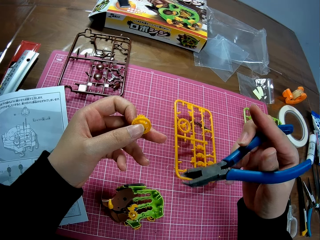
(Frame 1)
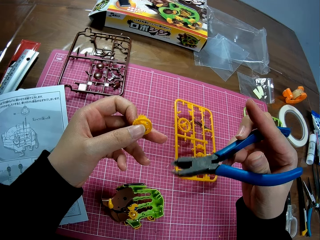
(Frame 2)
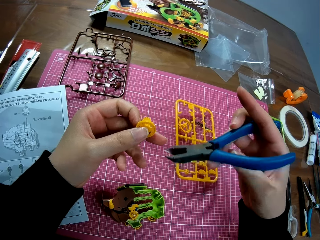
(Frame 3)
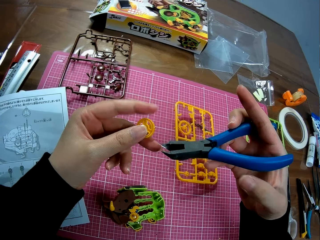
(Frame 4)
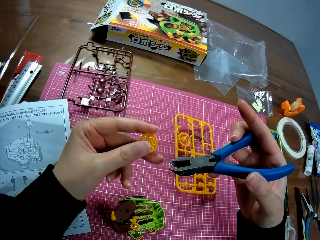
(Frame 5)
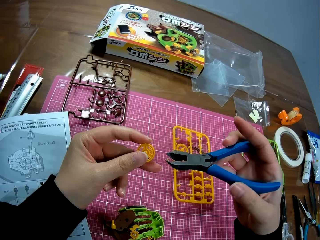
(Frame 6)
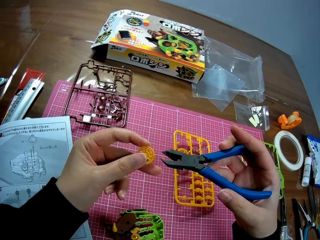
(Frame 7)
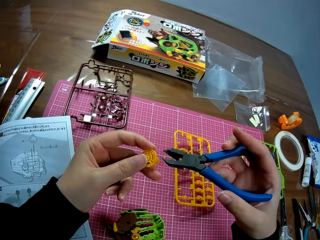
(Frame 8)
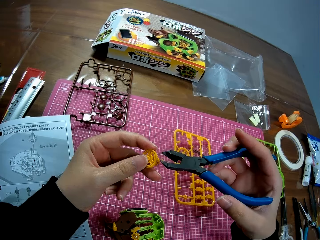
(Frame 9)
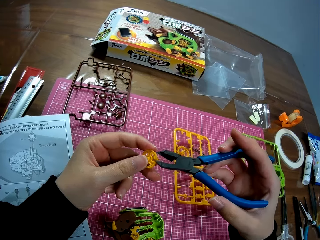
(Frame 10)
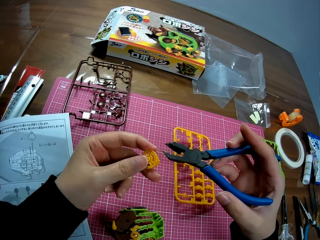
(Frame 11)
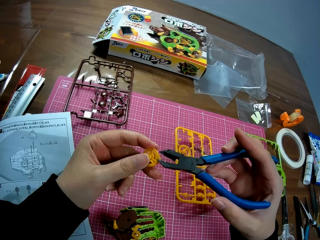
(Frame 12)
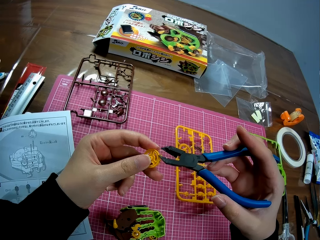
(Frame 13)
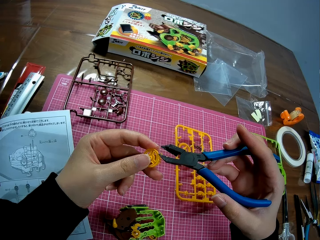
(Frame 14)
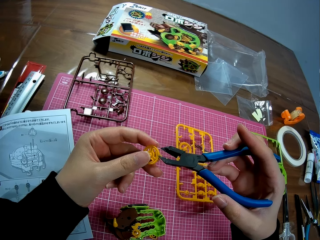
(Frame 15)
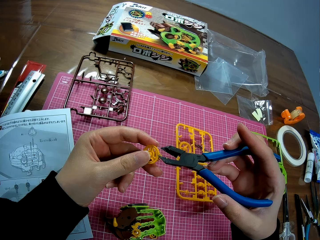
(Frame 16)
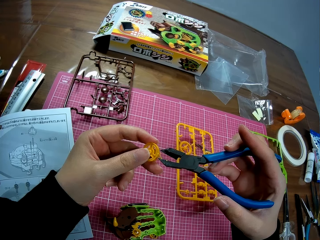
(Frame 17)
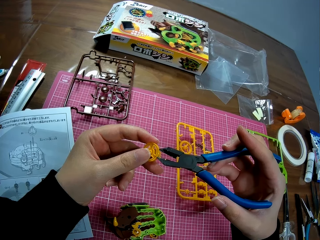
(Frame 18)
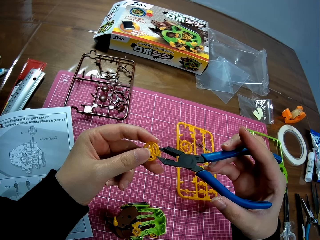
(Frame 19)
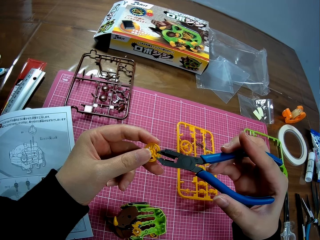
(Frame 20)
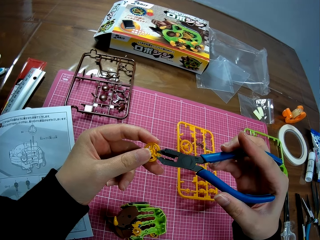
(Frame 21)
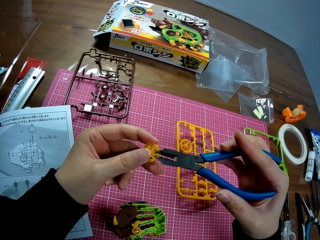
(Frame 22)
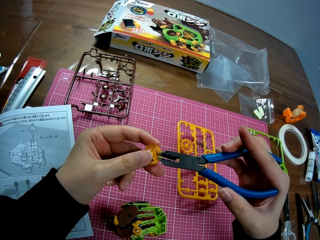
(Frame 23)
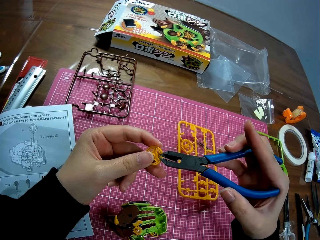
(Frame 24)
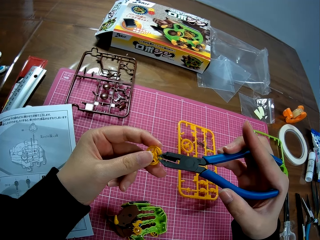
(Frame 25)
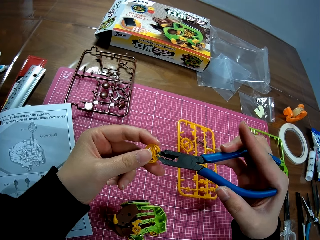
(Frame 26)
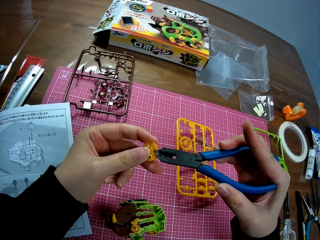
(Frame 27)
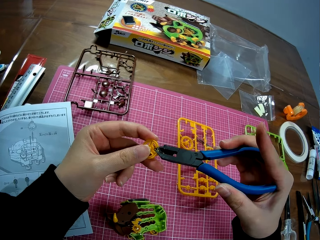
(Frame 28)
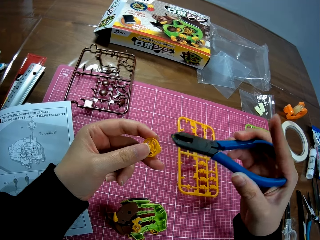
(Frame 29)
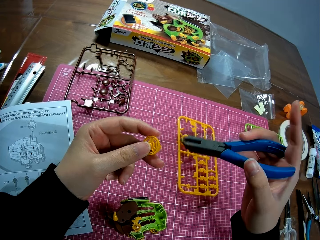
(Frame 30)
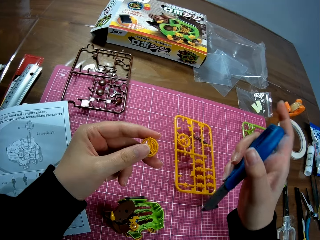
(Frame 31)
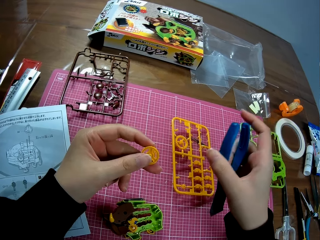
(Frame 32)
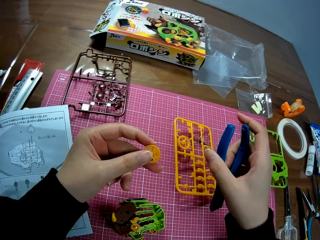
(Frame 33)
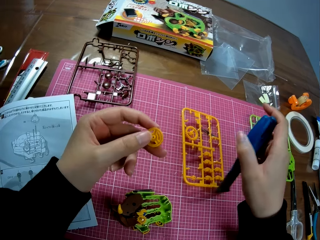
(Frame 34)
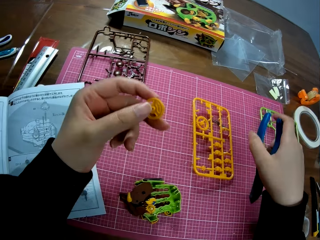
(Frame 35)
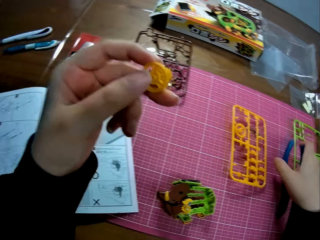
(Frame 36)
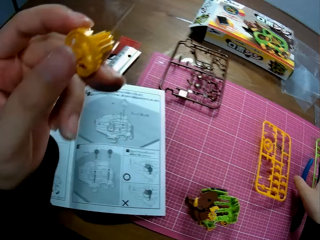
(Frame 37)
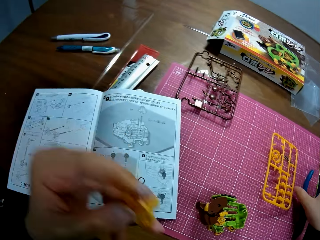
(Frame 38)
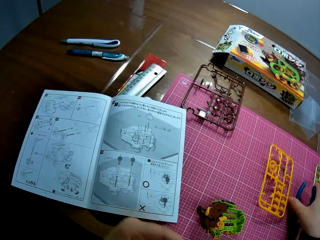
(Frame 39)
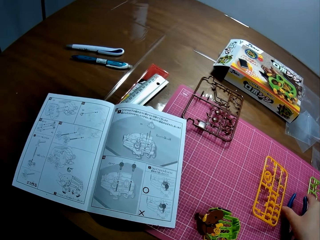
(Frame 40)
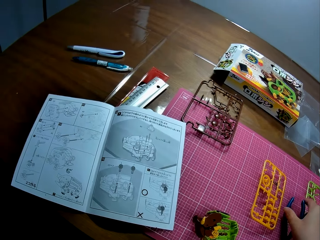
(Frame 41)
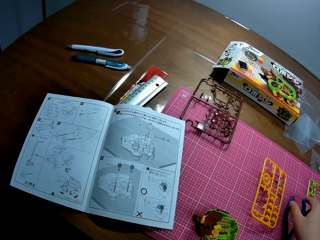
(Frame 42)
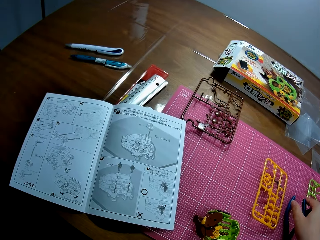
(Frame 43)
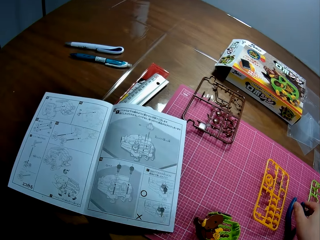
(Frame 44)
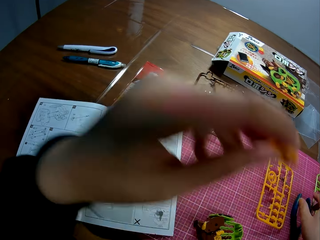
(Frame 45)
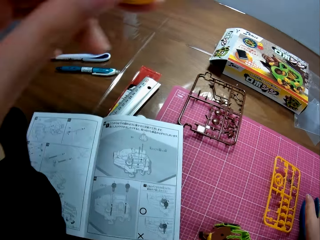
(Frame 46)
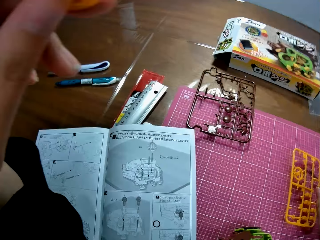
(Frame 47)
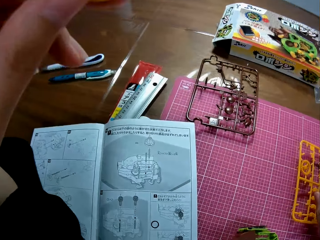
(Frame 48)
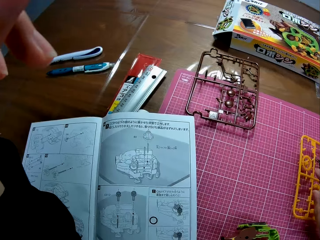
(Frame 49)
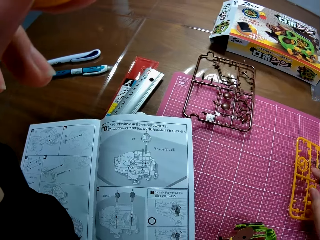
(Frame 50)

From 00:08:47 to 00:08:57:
The camera wearer cuts the plastic model piece. They lift the plastic model piece. They place the pliers on the table. They touch something.

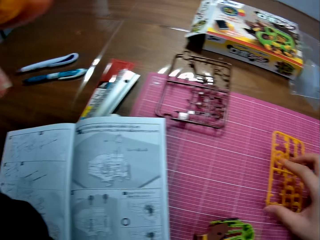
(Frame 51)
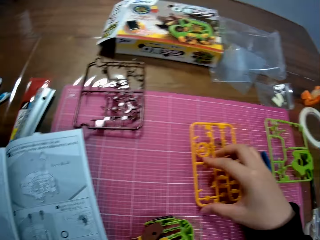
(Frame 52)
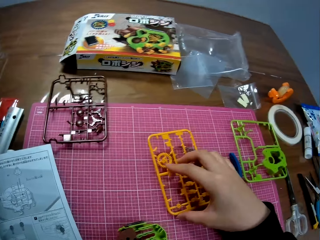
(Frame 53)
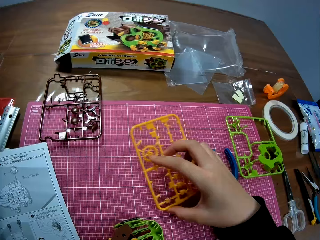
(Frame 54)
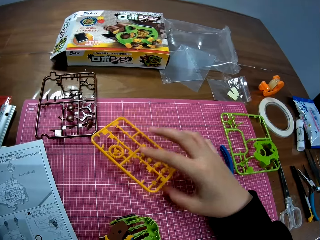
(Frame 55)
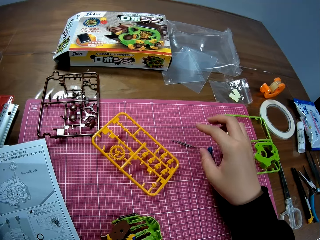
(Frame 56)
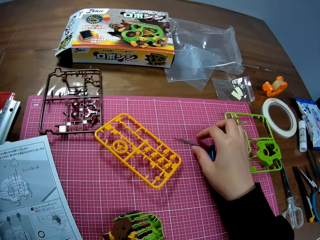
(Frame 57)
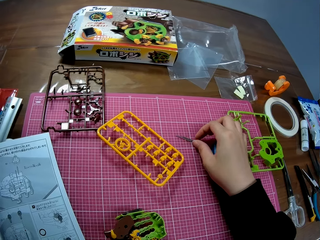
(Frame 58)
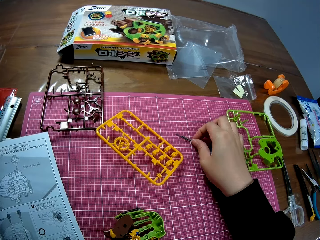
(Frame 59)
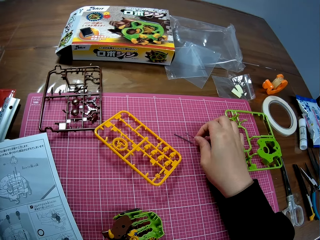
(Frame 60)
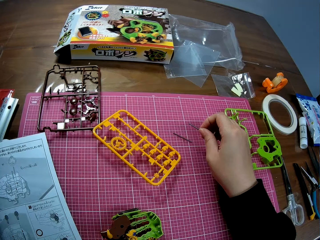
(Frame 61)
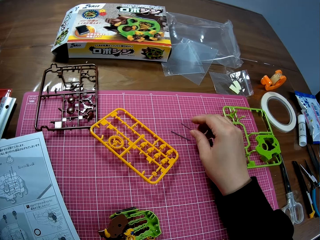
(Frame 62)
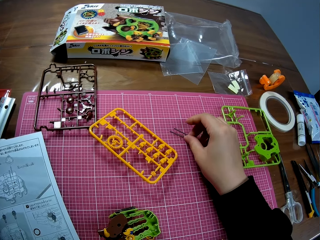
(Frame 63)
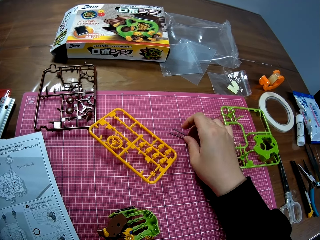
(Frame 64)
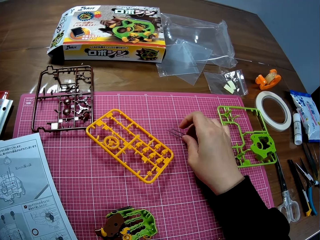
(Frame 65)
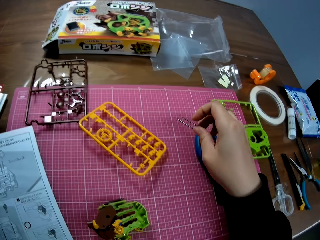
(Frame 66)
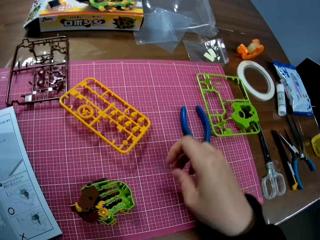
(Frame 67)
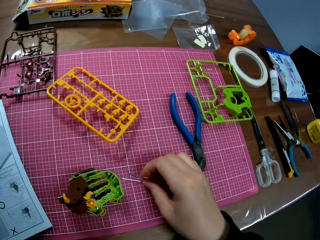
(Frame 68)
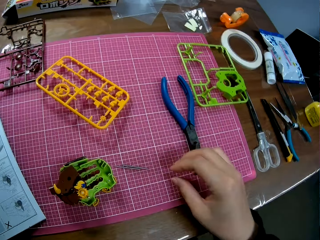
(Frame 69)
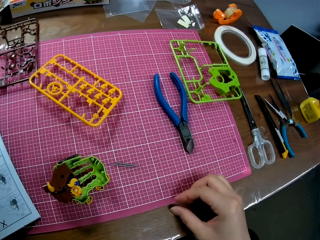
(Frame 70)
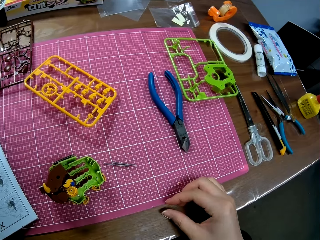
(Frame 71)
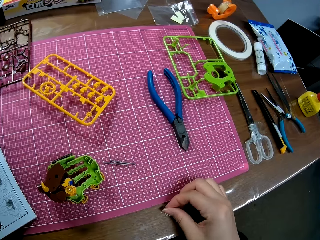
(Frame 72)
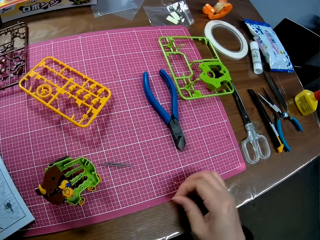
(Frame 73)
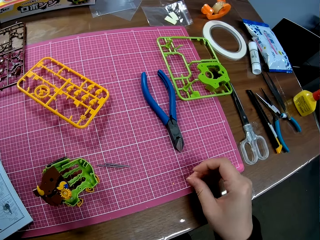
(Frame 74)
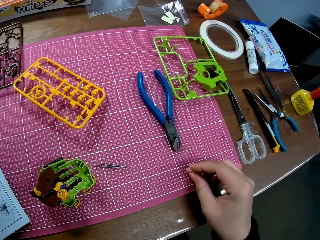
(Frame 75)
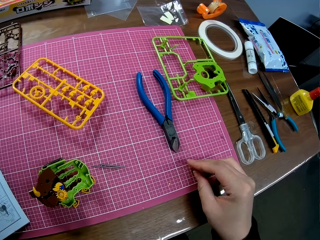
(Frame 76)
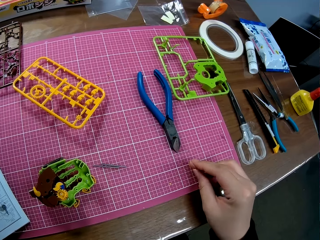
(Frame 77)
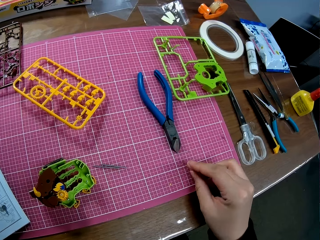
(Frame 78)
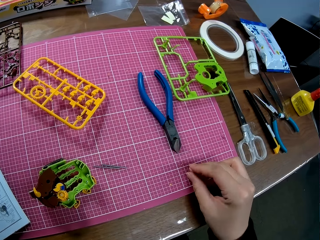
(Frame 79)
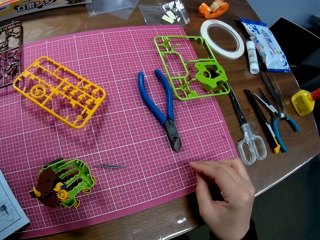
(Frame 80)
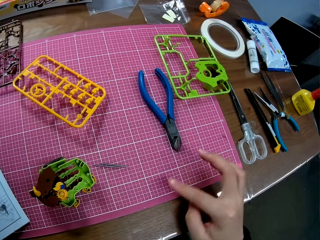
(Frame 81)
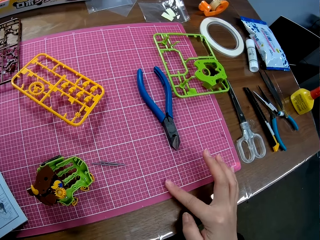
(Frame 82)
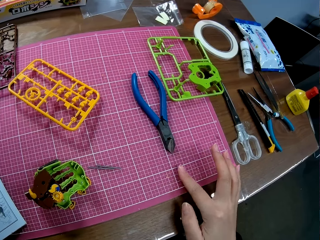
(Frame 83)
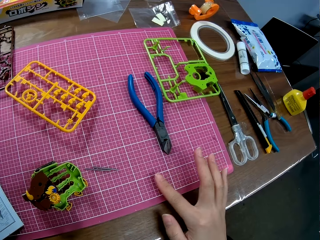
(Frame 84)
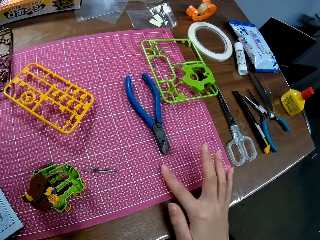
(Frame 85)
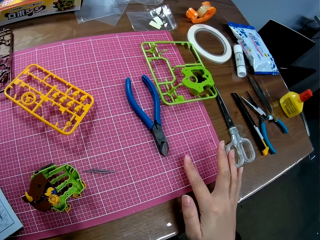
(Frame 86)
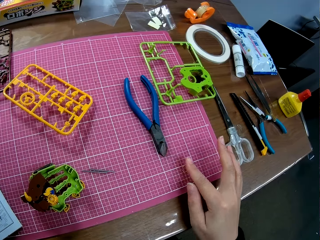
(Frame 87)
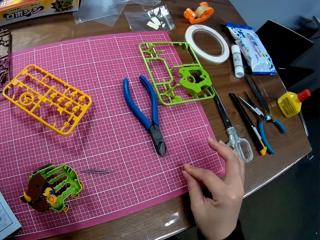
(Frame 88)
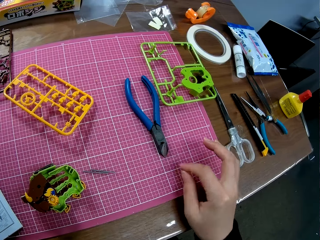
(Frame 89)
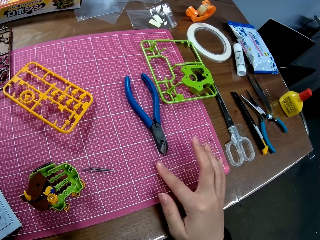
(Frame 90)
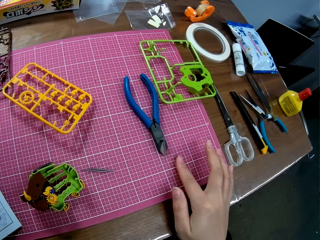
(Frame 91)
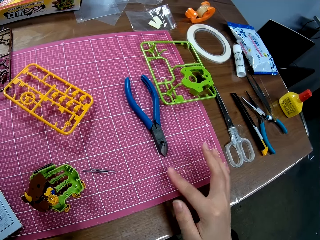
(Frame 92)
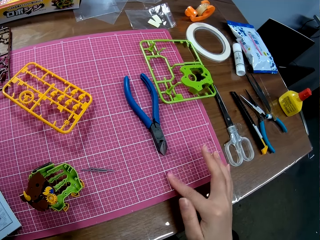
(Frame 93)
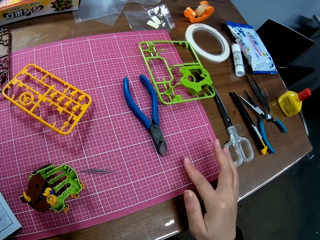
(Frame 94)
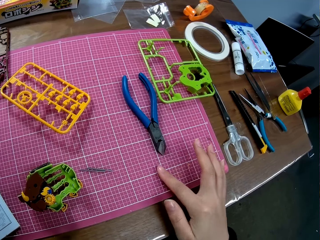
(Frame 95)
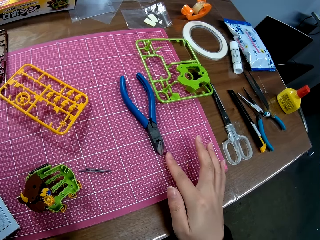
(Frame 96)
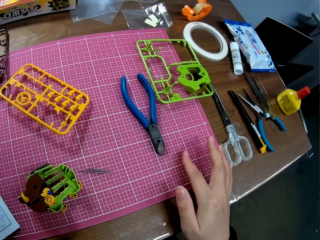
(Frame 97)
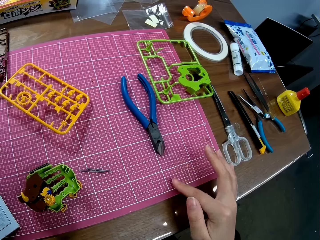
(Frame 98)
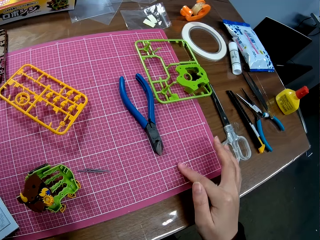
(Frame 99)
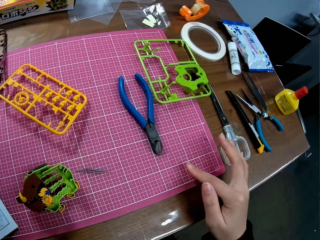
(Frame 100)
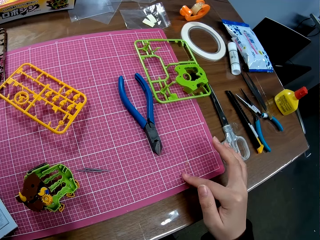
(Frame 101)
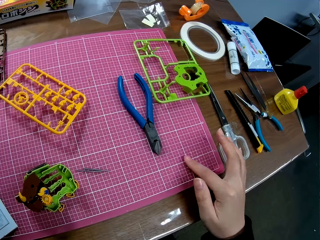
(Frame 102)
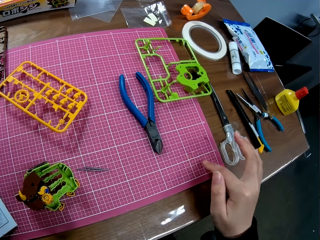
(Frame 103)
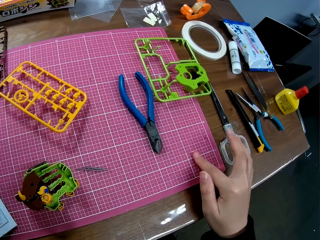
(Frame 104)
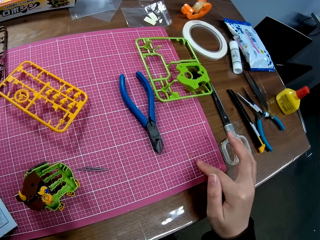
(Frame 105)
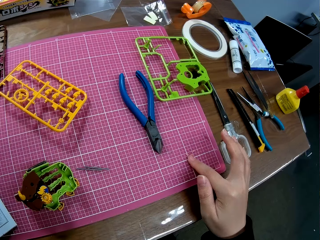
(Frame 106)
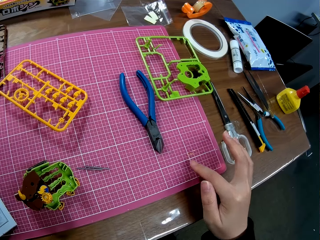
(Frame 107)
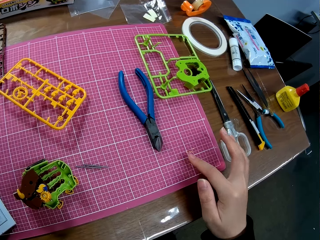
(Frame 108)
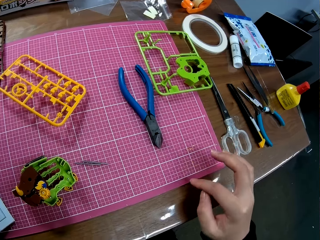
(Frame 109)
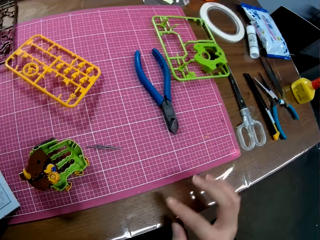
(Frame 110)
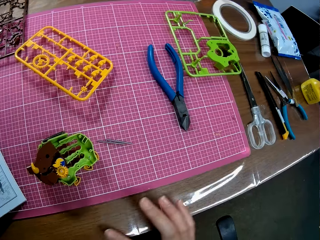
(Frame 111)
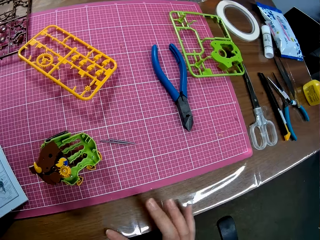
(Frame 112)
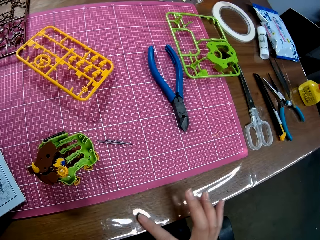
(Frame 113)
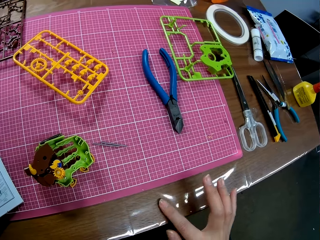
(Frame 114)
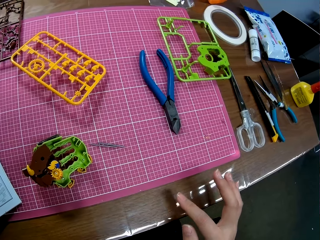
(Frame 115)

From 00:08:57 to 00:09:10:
The camera wearer moves the plastic model. He moves the small metals on the table. He picks an object. He places the object on the table. He picks dirt. He moves the dirt. He rubs his finger on the table.
